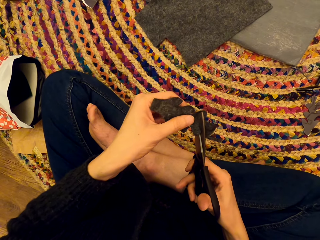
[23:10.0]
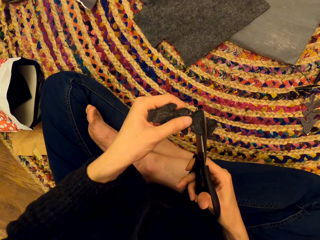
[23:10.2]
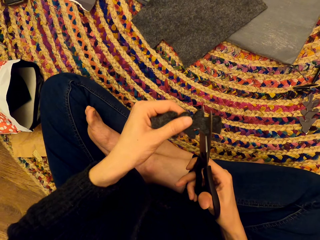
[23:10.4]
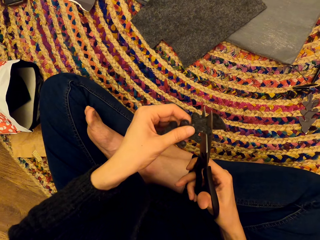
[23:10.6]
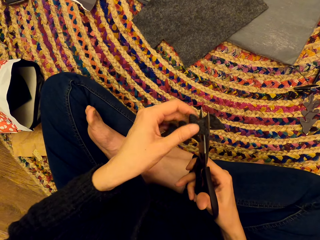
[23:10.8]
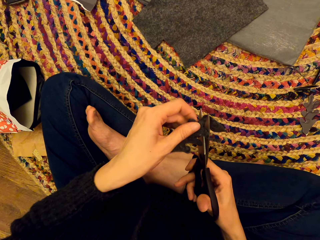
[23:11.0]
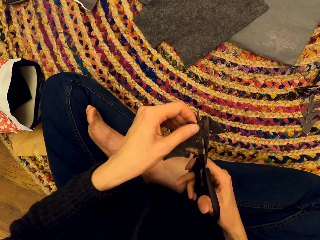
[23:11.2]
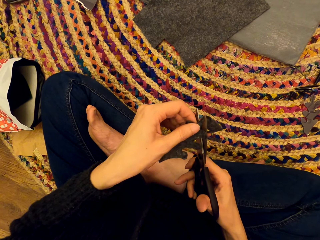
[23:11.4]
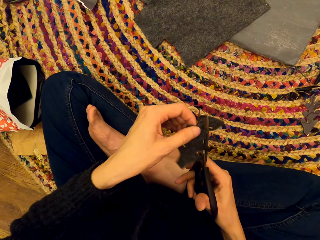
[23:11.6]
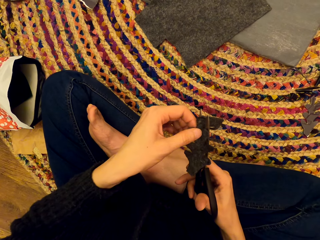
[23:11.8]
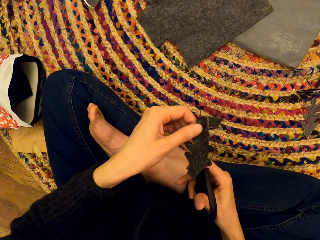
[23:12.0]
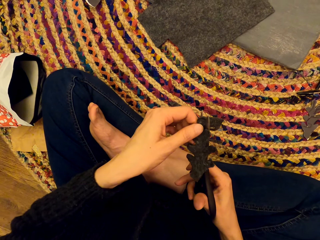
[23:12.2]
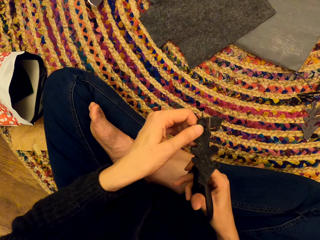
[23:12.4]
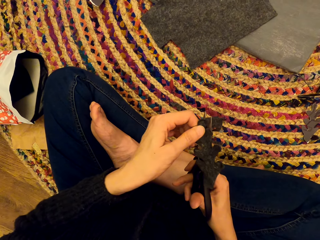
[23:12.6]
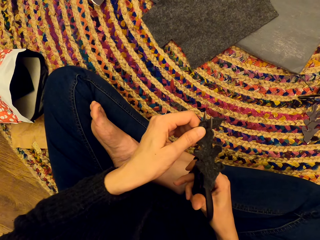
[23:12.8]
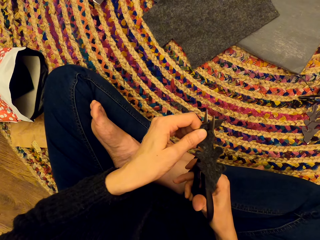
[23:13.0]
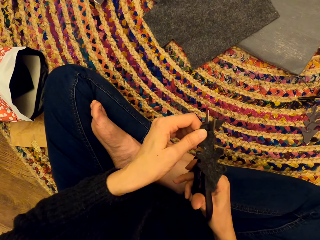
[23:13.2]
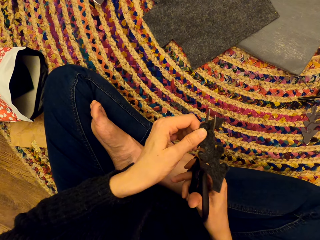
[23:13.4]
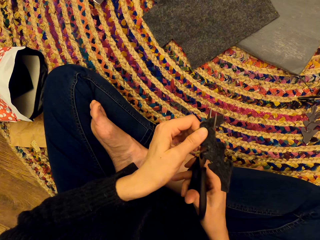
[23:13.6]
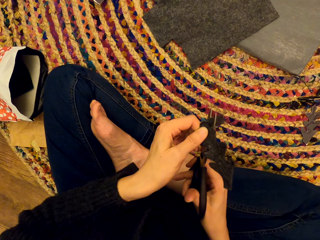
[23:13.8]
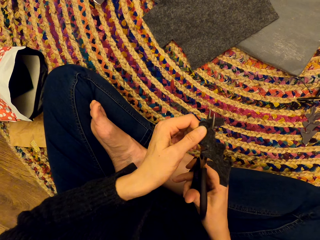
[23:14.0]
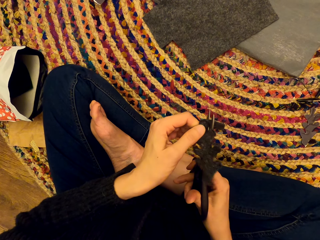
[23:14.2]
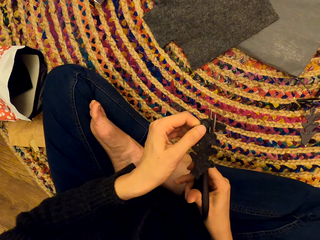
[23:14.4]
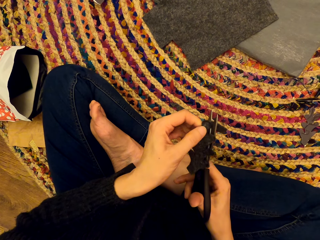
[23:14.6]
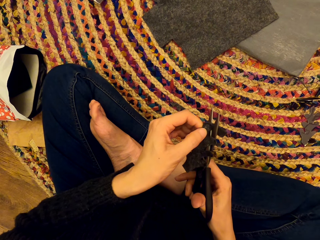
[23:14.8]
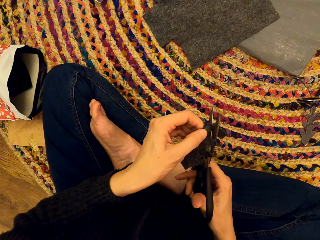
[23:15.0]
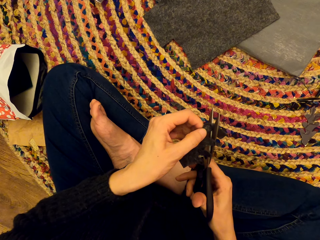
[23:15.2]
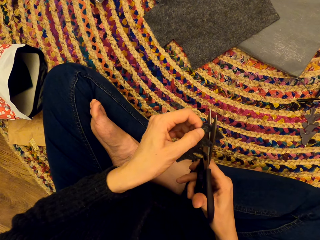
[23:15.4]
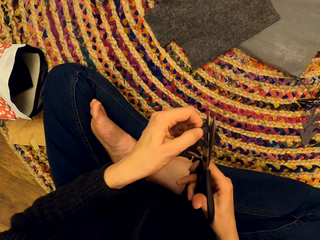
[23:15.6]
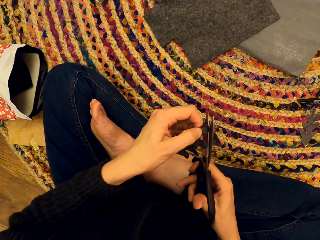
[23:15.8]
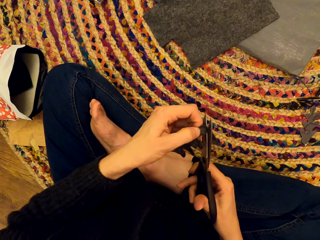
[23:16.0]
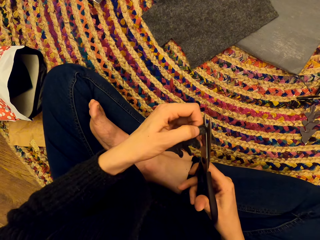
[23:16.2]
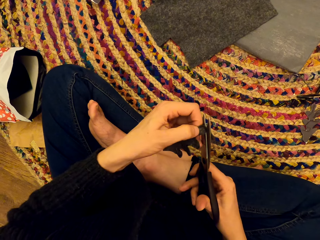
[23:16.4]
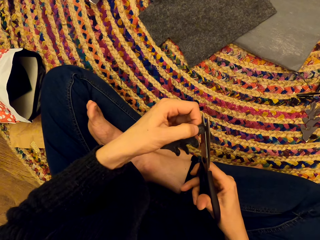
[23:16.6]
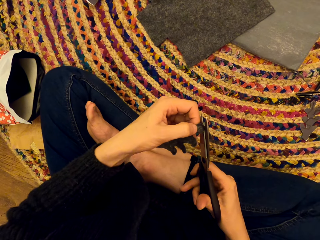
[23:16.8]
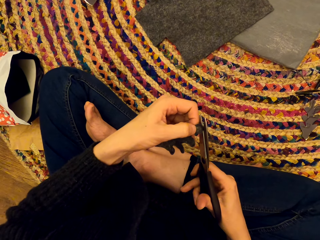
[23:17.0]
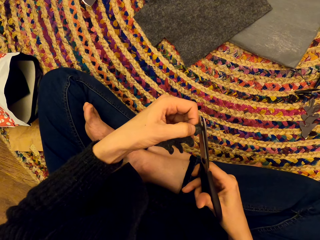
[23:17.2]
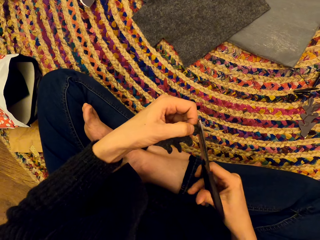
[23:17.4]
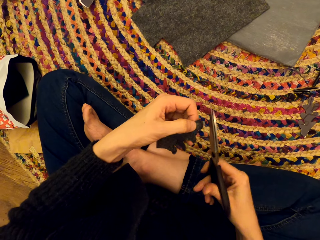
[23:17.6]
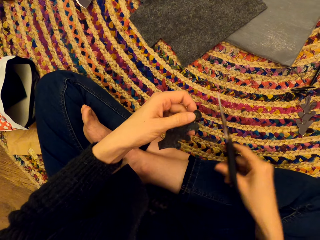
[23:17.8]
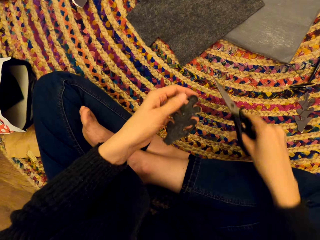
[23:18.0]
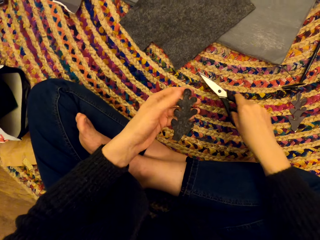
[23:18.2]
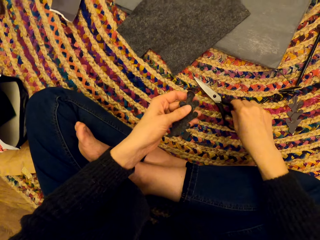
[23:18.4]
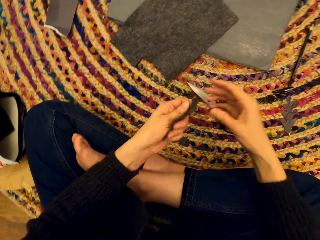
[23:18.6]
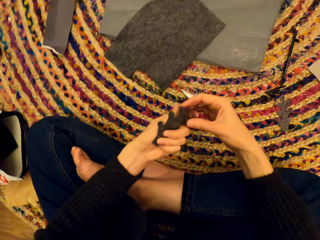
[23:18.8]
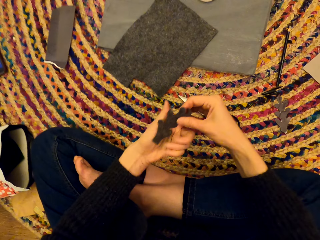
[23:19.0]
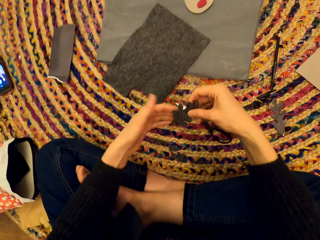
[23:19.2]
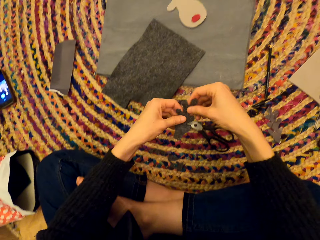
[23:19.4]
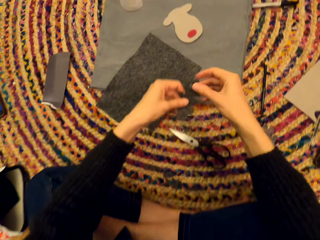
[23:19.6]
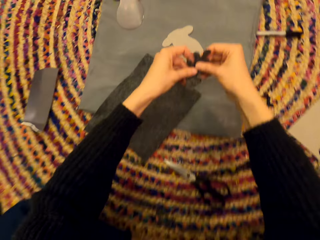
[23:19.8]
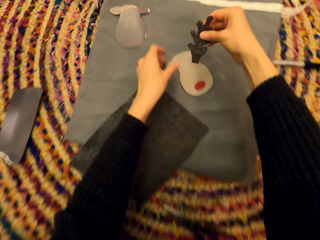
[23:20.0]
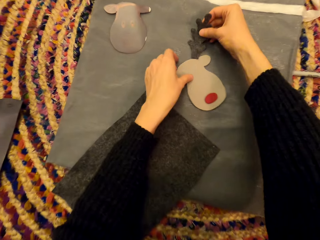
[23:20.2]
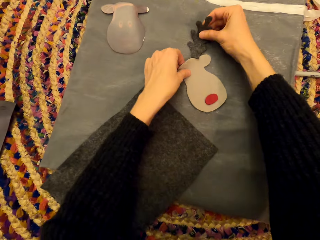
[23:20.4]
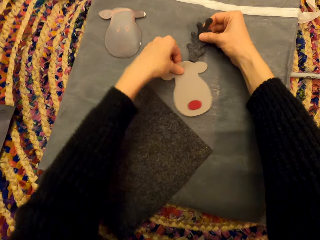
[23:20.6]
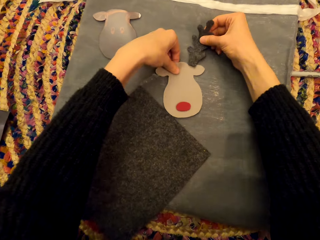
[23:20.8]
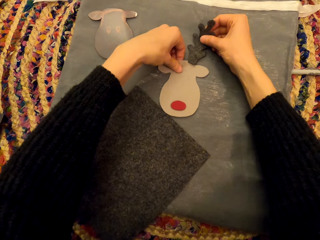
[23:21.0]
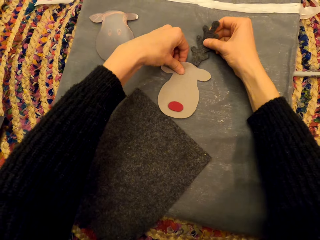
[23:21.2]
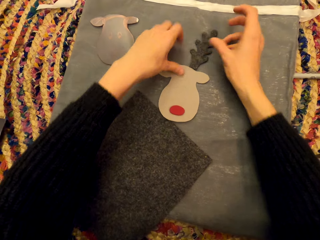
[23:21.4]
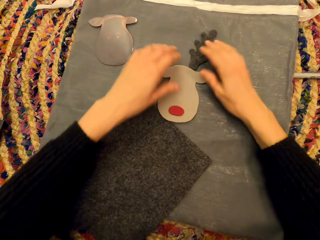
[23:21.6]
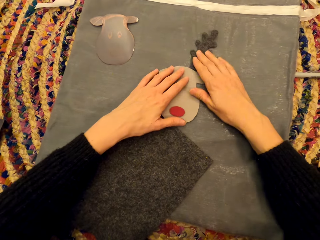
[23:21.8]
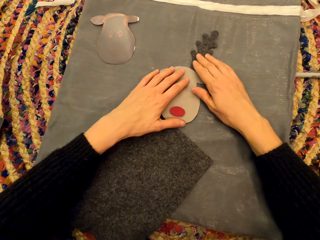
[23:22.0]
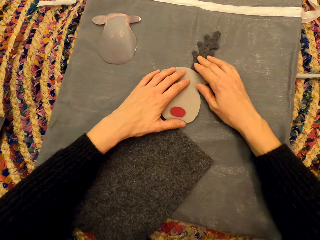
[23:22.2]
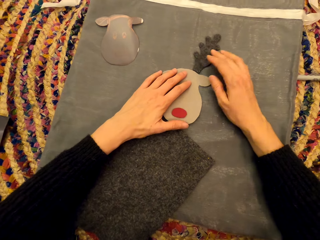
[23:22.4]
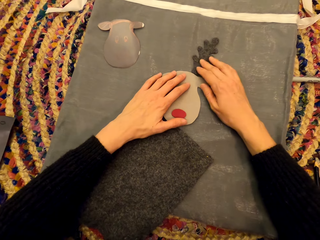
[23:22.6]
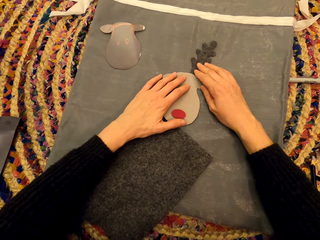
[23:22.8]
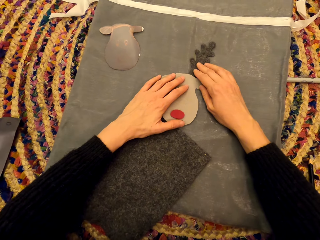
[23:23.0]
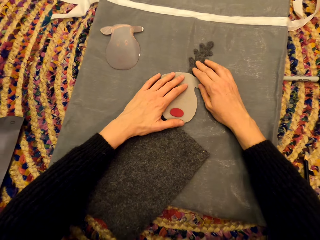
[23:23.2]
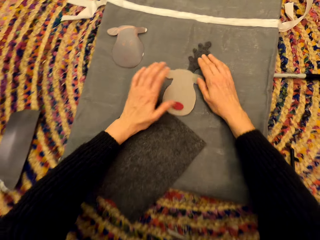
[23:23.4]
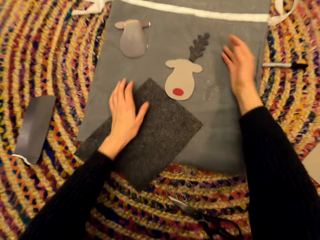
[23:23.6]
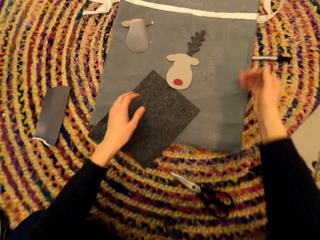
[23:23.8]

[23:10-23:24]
The camera wearer turns the piece of cloth. They cut a part of the piece of cloth. They place a pair of scissors on a mat. They drop the shaped paper. They fix the cut piece of cloth on another shaped cloth.

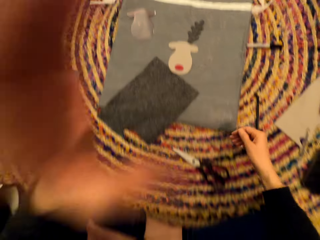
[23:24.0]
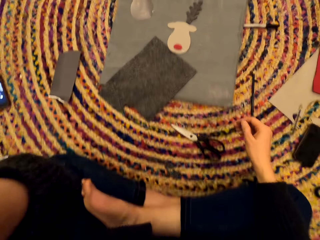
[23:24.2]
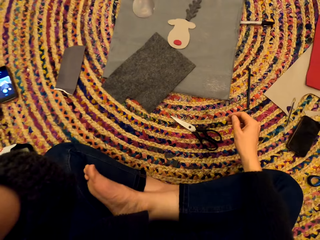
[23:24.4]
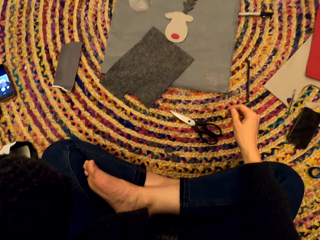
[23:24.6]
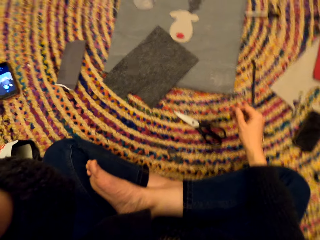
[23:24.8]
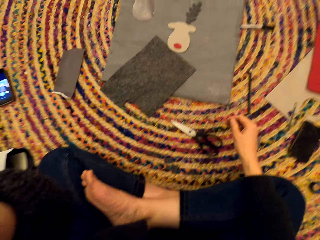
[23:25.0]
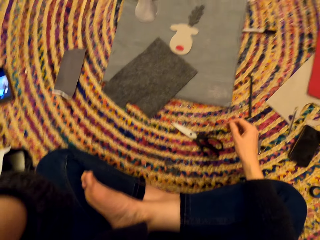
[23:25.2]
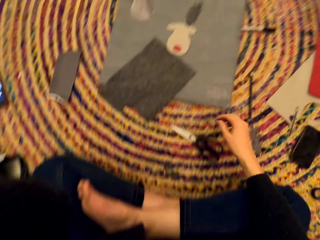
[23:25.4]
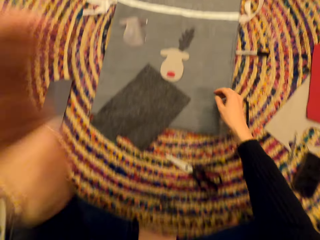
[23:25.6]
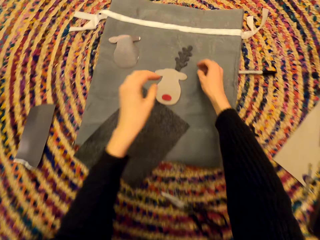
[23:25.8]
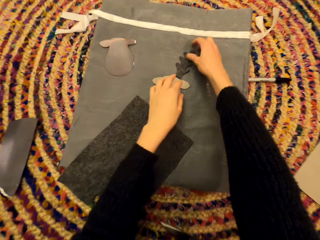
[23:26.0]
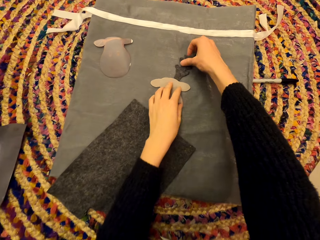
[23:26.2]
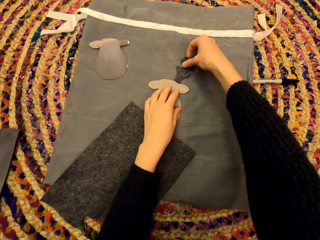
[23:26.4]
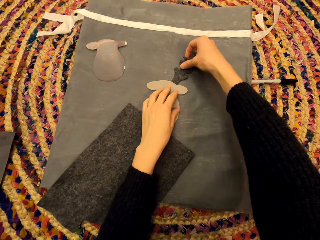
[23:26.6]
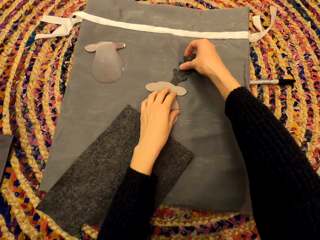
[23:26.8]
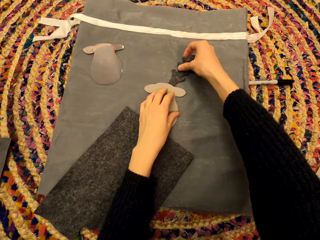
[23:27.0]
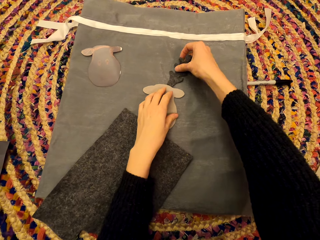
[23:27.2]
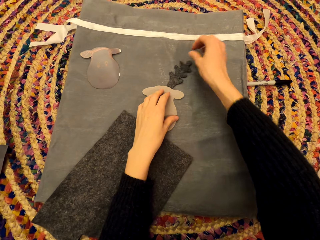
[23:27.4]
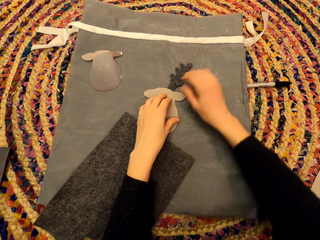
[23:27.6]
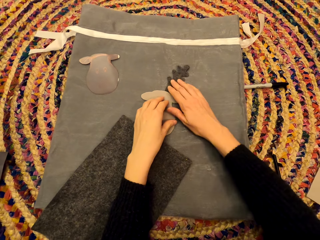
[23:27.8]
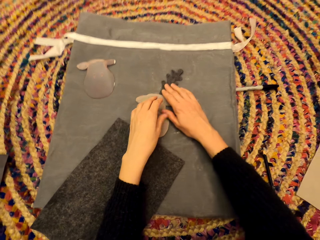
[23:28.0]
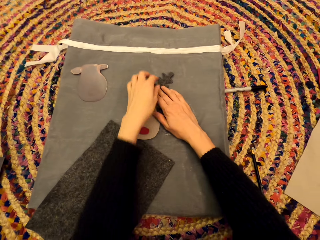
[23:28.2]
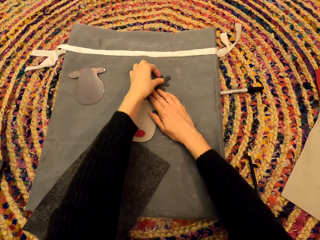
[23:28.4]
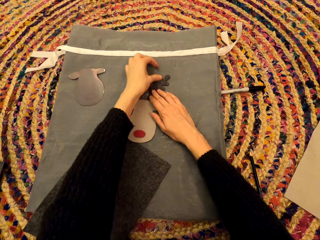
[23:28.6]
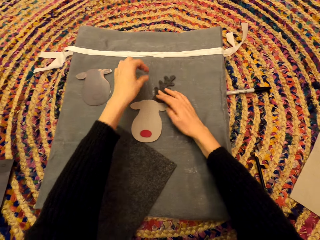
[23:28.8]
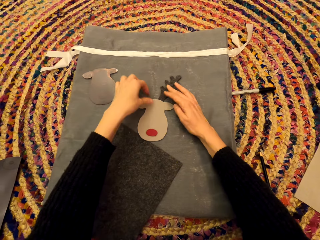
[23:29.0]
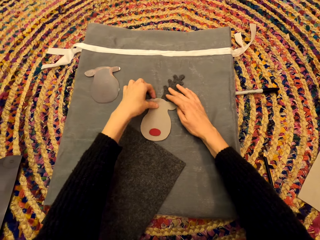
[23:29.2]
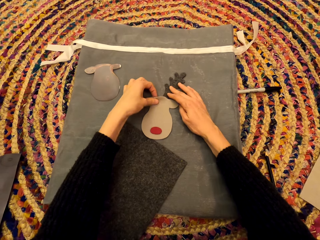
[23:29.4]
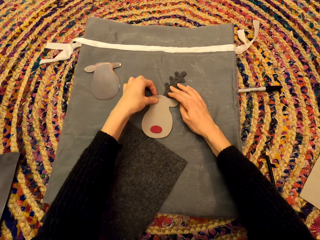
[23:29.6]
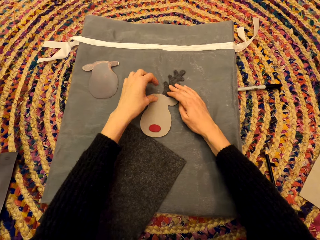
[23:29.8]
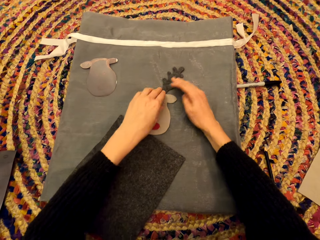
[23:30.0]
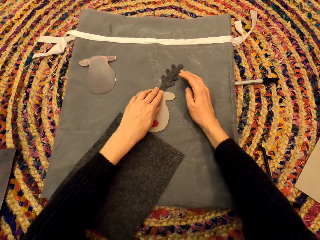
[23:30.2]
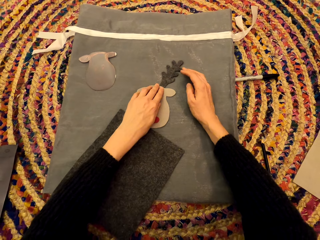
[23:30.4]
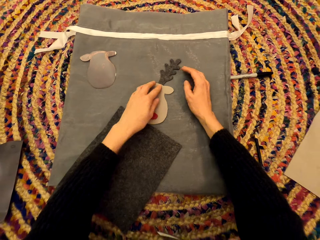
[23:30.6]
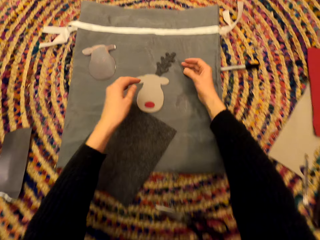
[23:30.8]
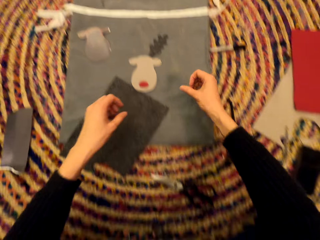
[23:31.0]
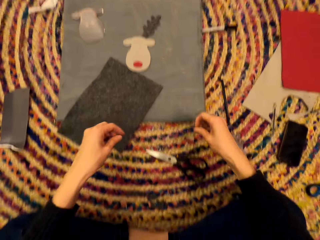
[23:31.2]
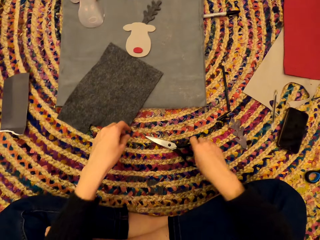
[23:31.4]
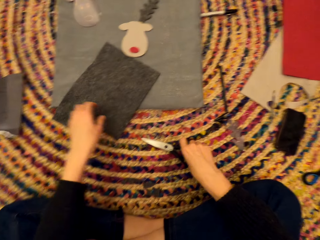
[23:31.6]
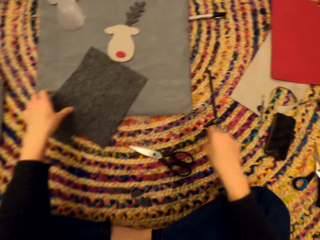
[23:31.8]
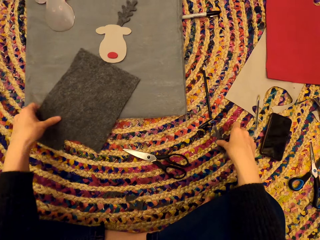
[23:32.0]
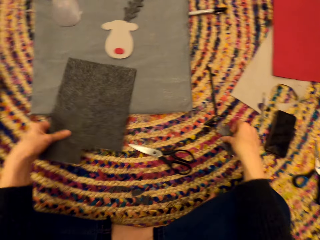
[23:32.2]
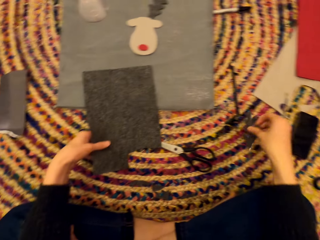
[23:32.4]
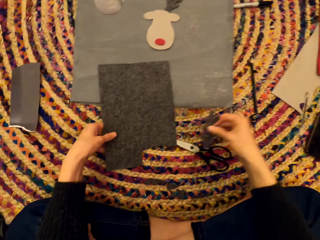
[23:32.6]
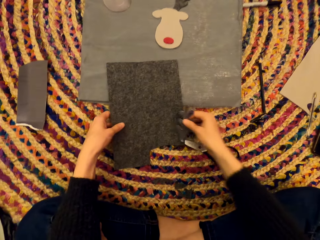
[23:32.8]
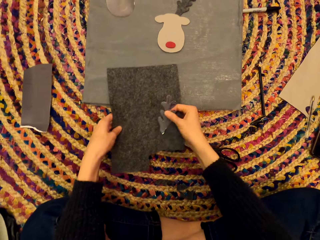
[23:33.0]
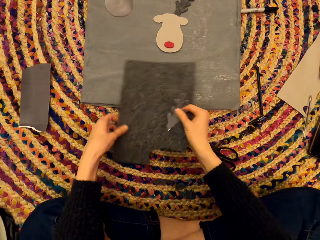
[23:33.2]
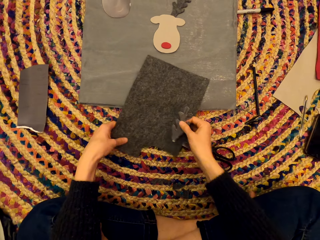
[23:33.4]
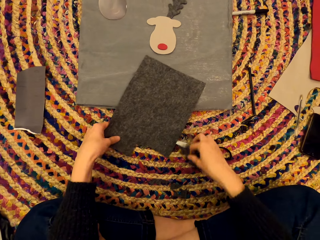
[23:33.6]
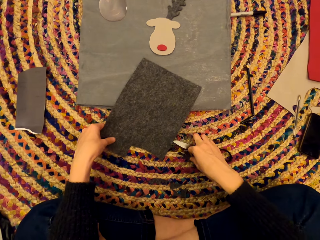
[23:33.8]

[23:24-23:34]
The camera wearer adjusts the camera. They fix the cut piece of cloth on another shaped cloth. They hold the shaped paper. They pick up a tree shaped piece of cloth.
